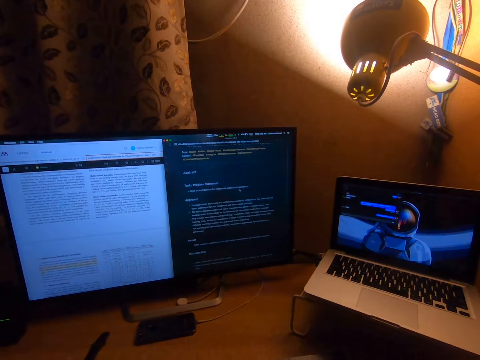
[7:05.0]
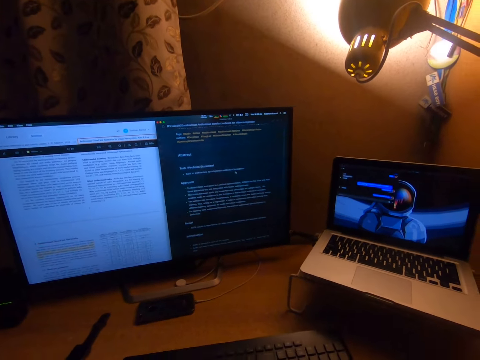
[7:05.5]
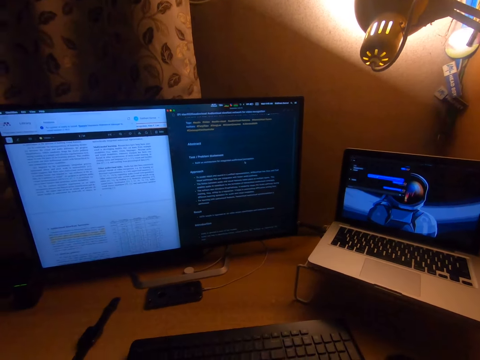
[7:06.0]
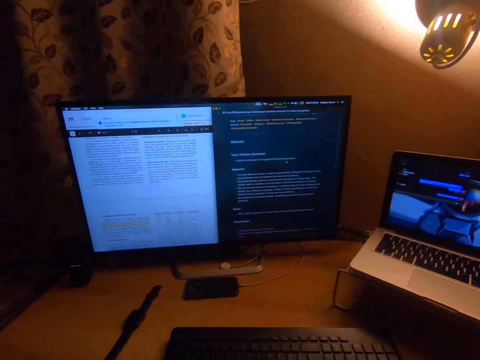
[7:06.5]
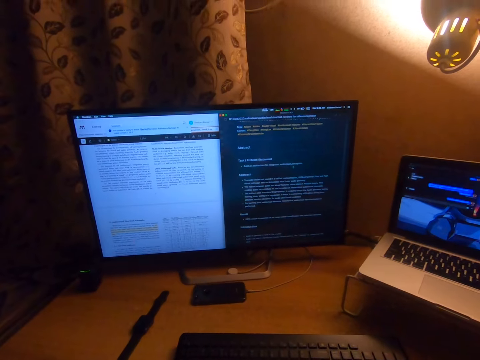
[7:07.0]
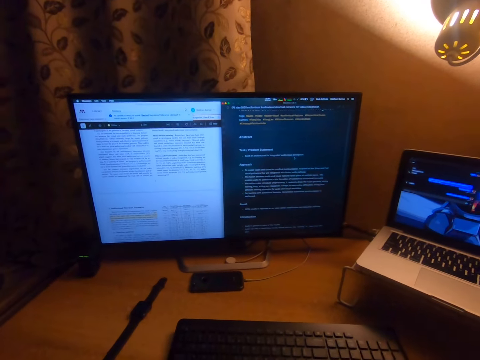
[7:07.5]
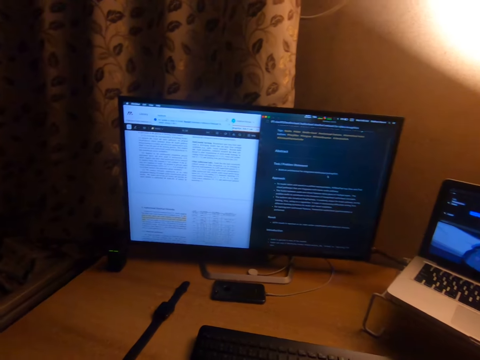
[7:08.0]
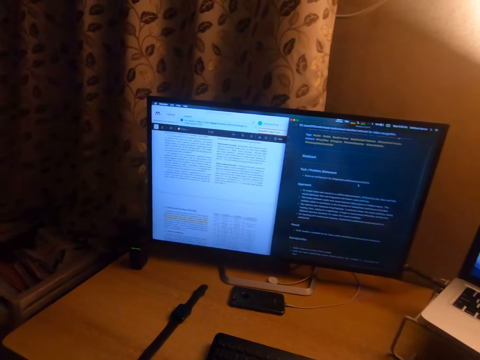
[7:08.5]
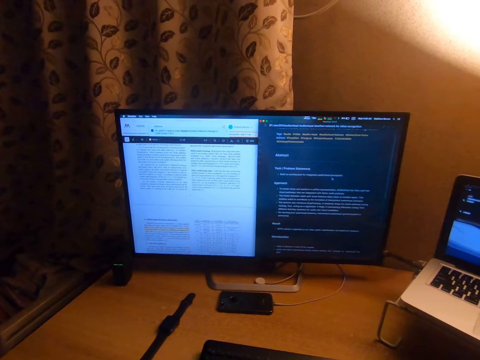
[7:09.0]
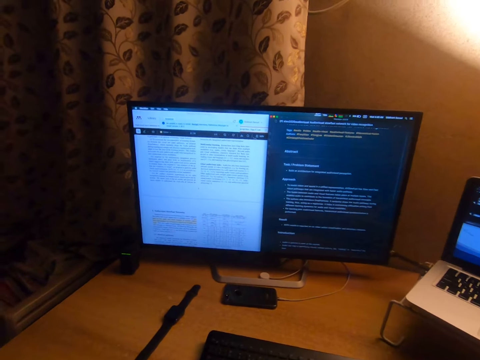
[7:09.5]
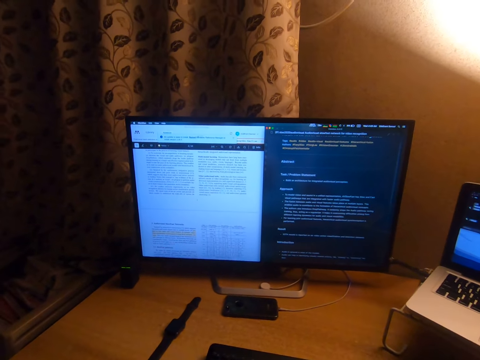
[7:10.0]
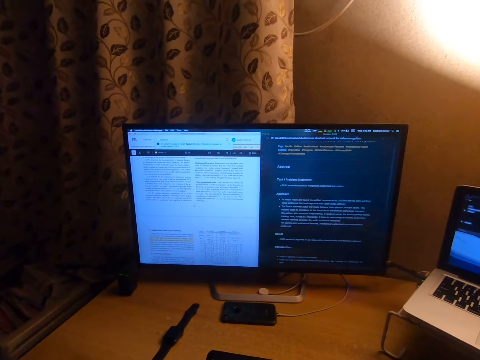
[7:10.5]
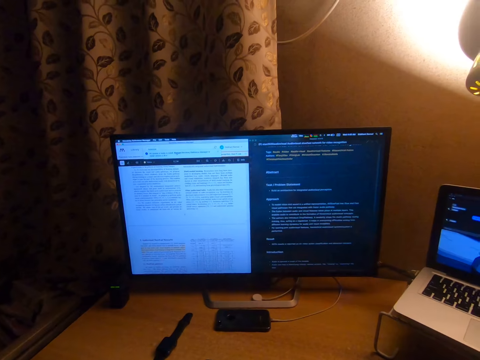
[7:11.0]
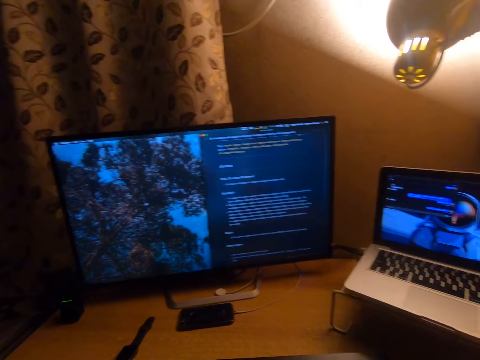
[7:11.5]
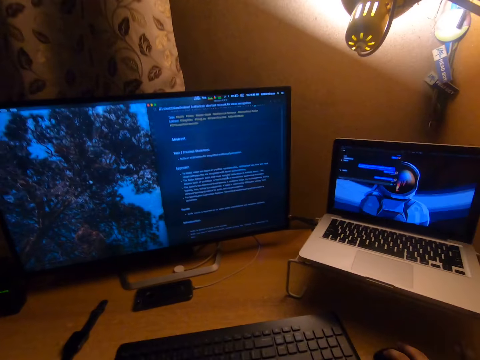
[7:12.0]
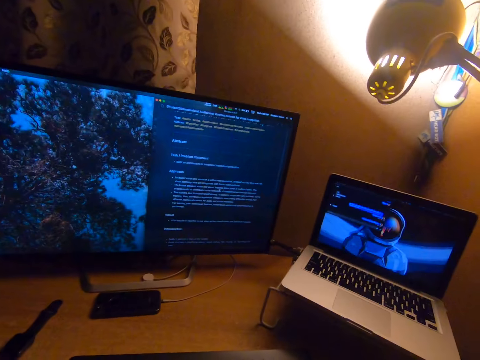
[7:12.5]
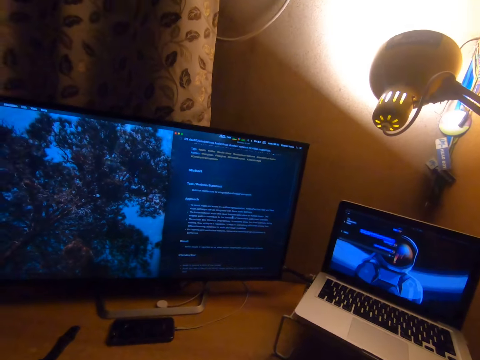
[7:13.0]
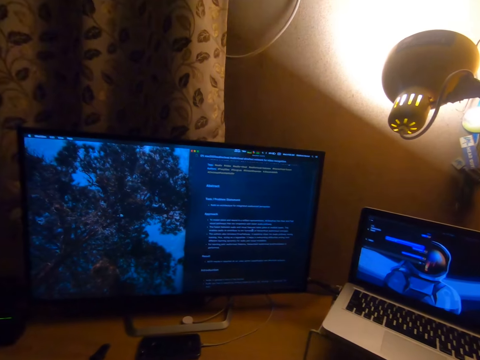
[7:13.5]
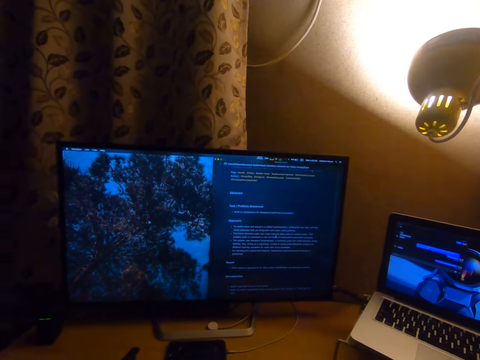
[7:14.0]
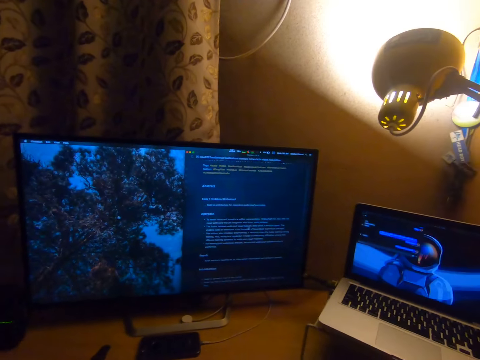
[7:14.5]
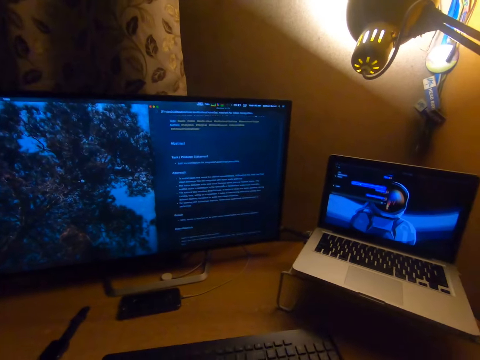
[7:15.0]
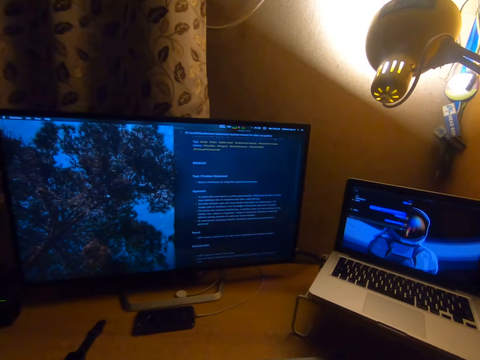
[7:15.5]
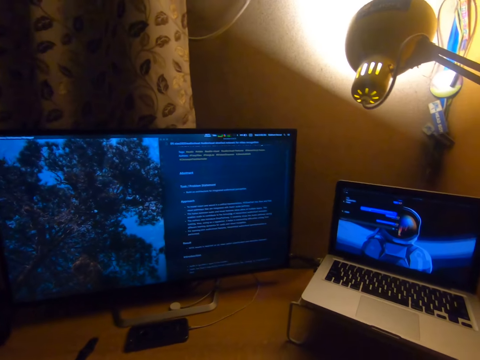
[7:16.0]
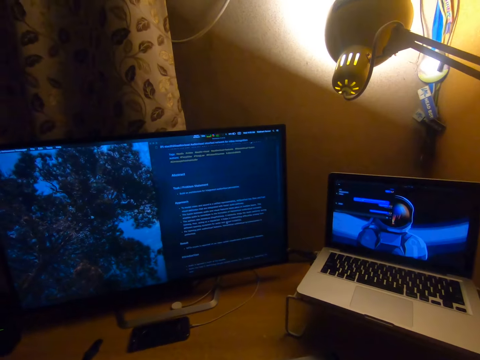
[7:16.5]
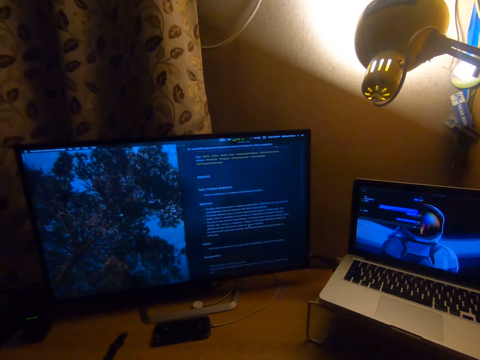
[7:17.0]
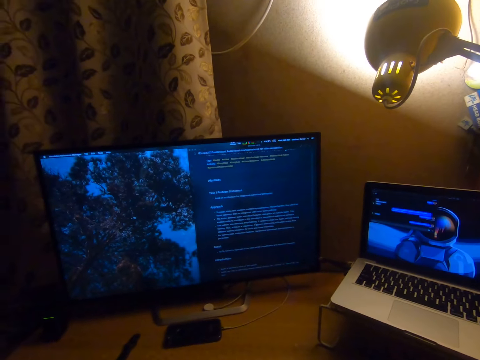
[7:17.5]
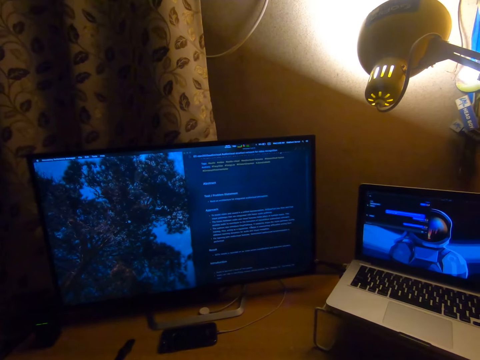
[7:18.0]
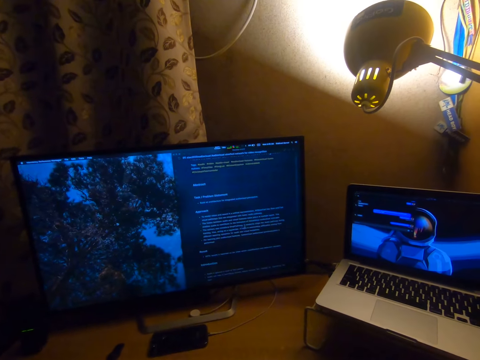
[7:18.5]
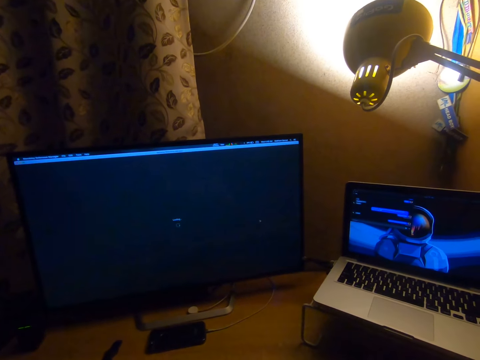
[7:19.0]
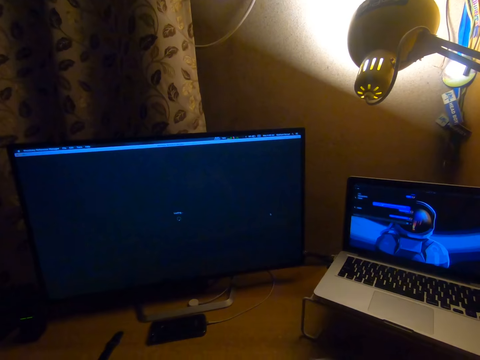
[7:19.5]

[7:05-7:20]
The camera wearer uses the mouse.

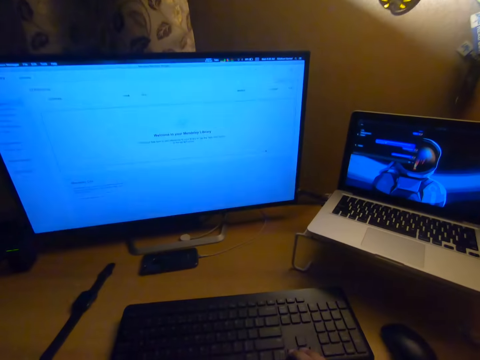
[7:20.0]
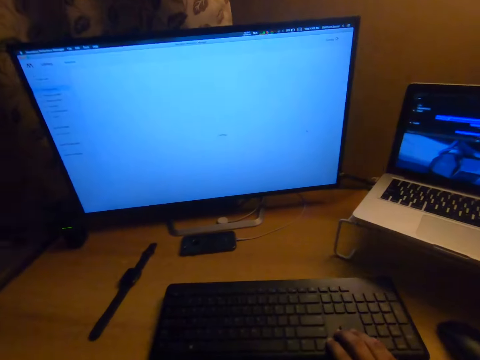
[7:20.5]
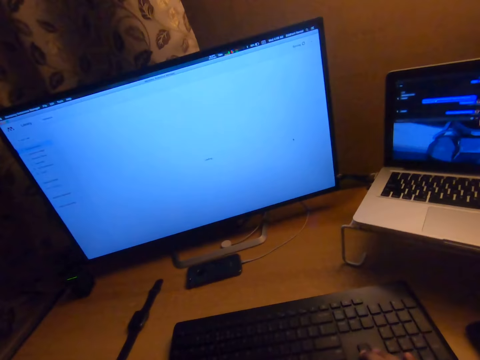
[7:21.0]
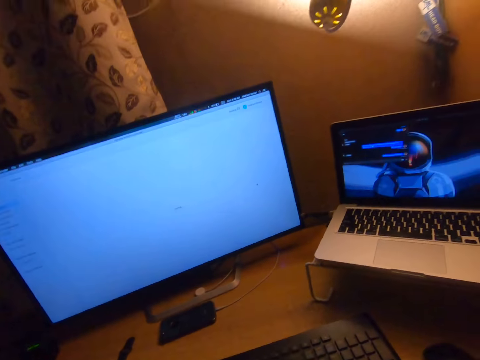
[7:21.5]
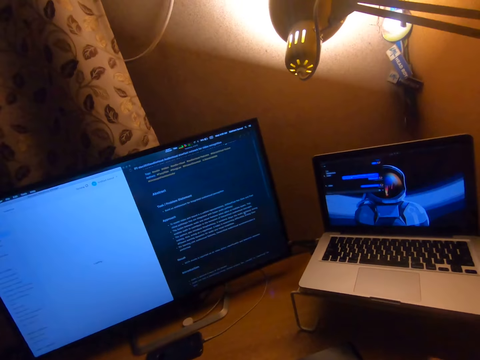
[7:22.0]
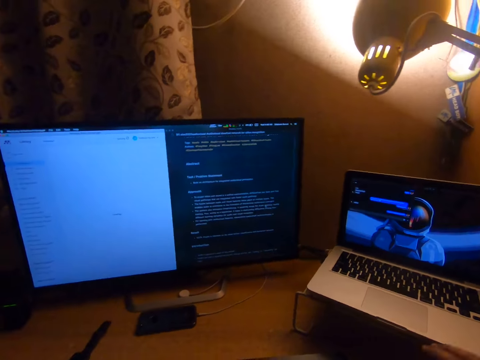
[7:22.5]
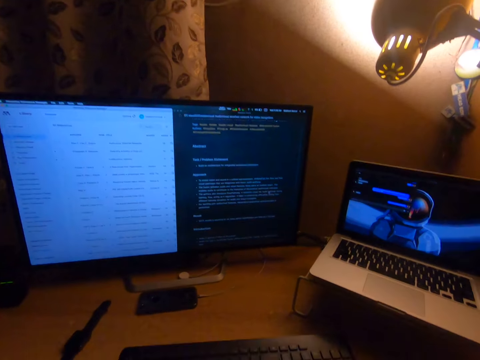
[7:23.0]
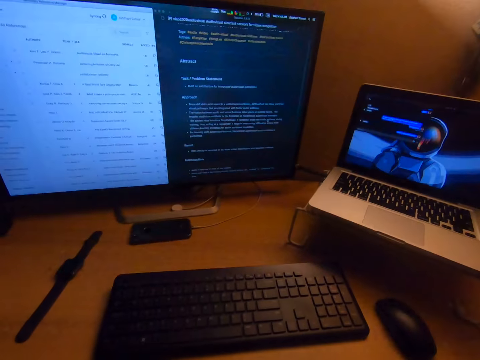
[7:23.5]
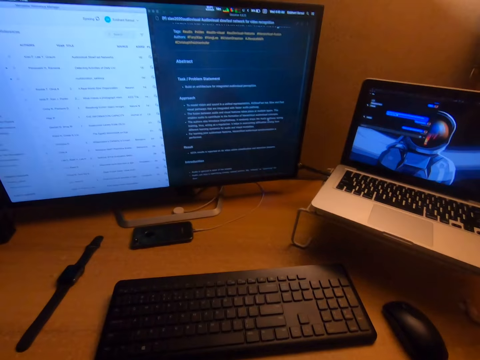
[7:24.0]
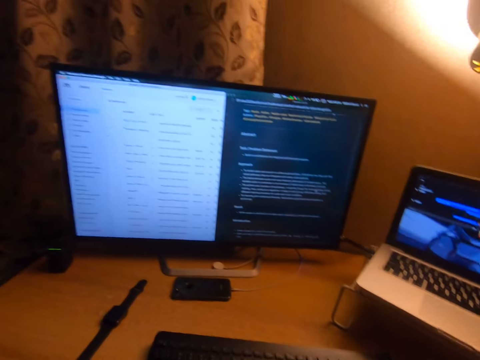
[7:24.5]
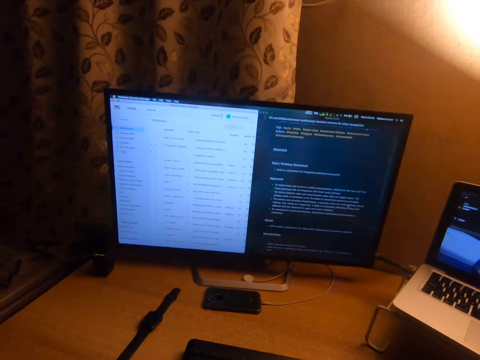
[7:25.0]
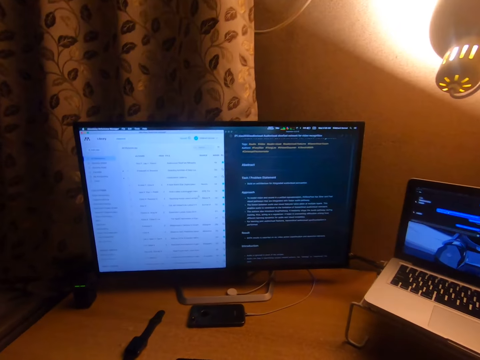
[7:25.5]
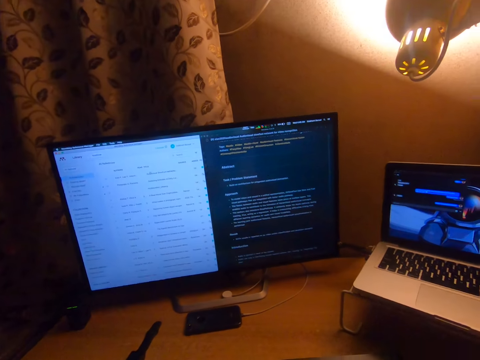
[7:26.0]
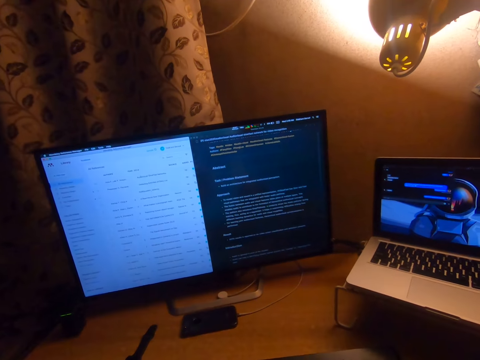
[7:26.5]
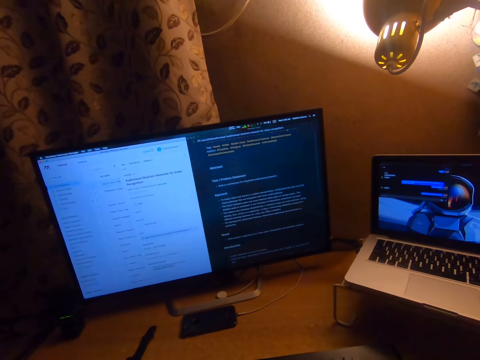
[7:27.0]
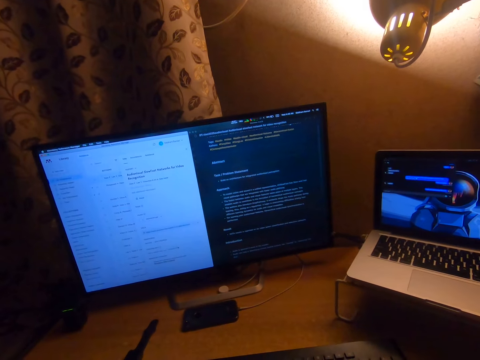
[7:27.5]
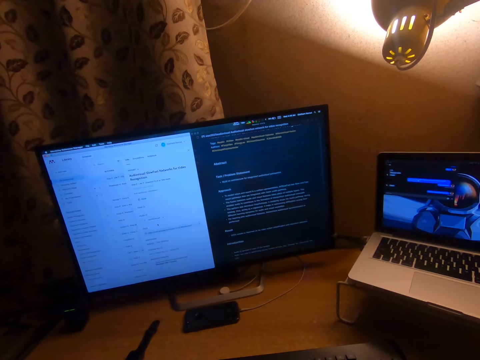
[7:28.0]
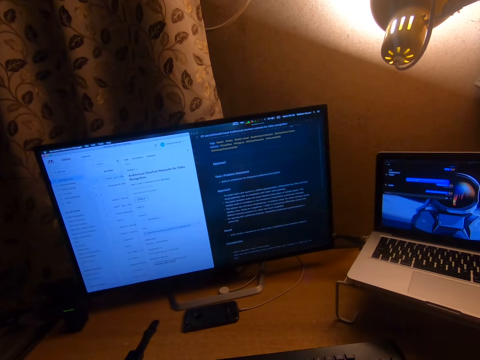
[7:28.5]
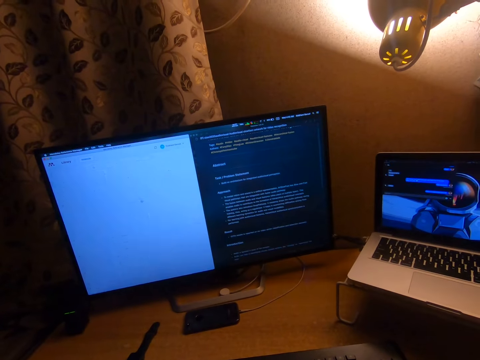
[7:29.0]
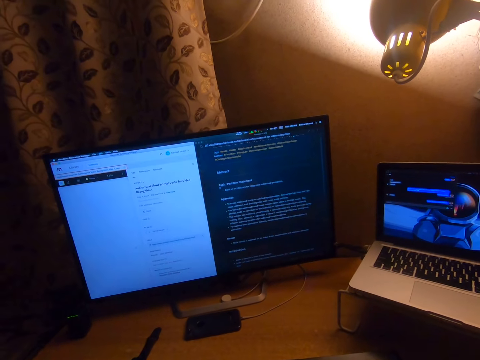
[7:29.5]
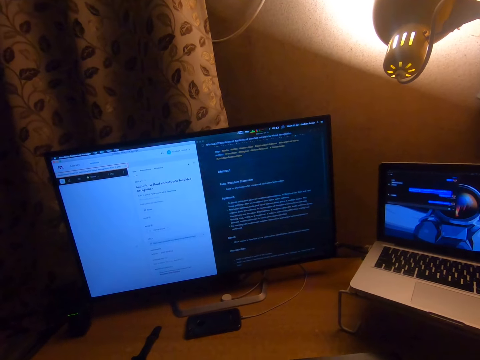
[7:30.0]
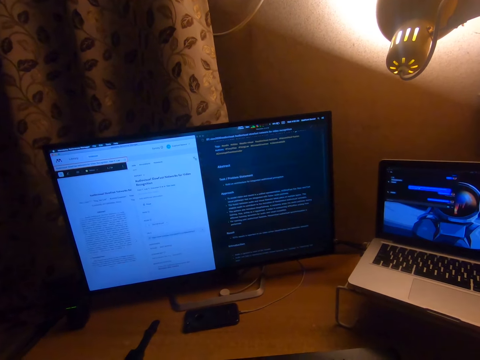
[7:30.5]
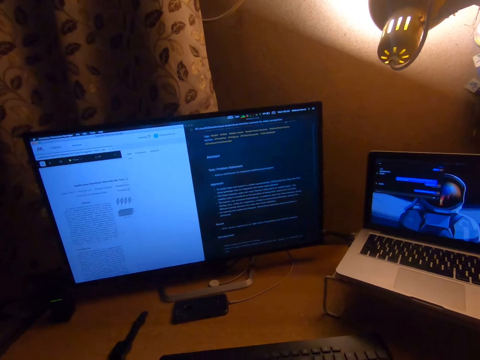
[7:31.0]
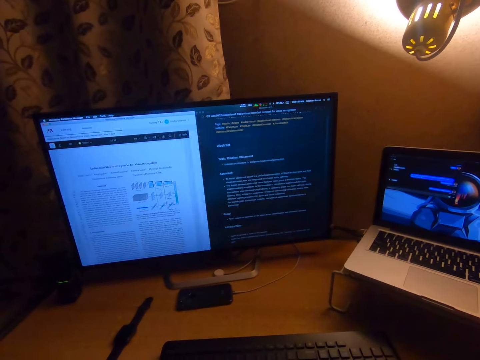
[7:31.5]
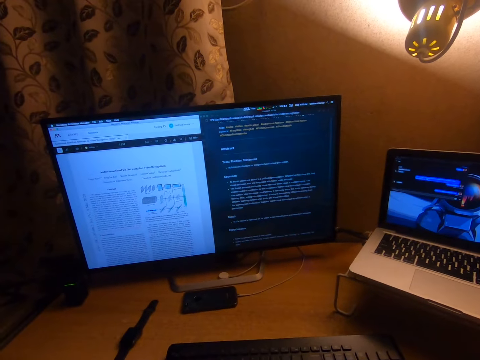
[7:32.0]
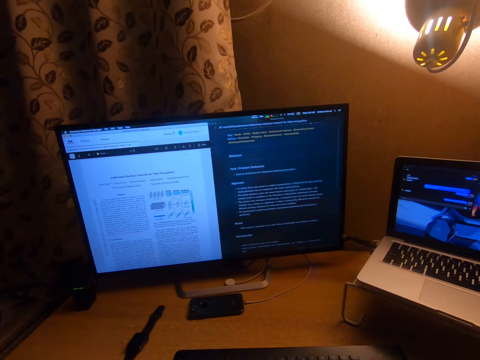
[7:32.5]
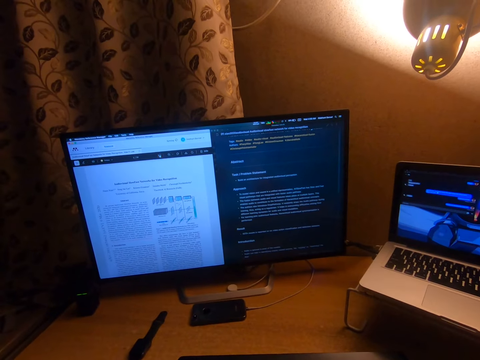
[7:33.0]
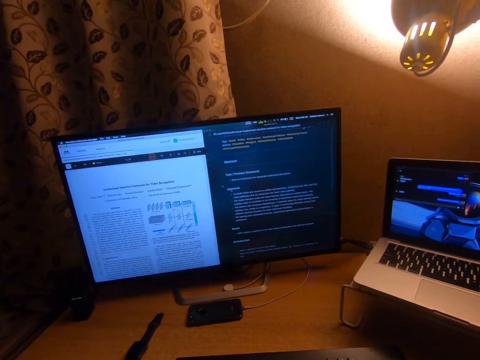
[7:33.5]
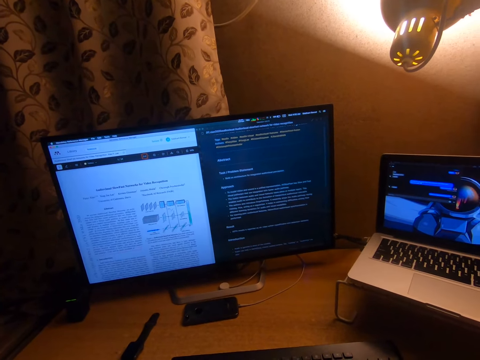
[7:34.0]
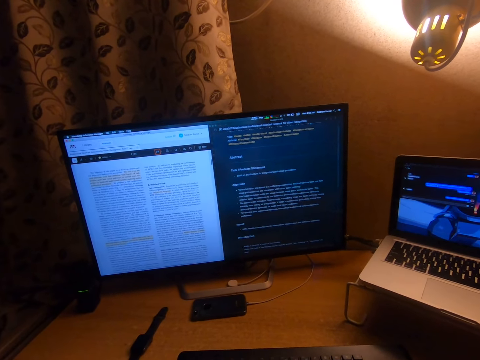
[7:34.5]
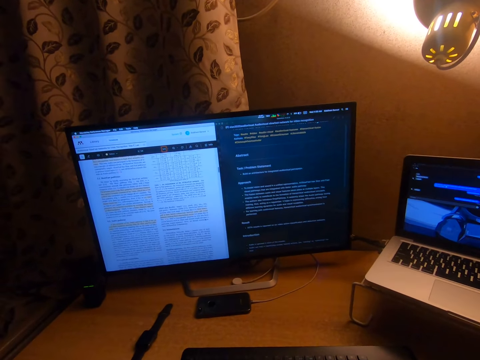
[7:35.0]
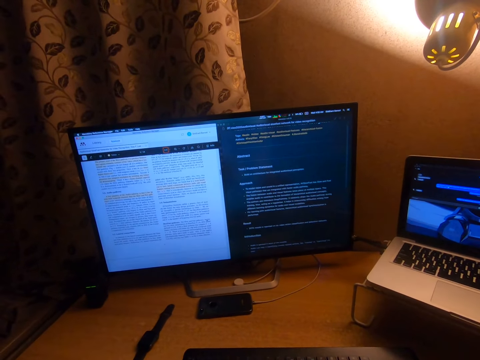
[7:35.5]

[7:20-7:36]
The camera wearer looks at the computer.
